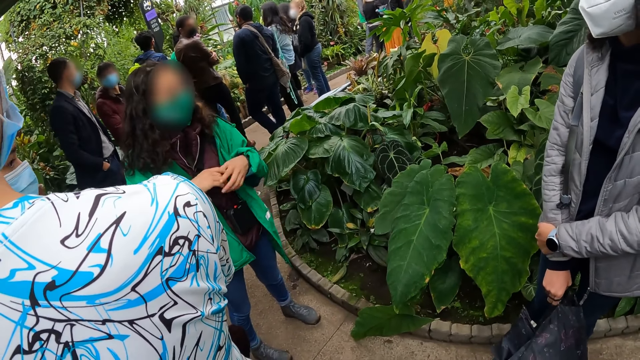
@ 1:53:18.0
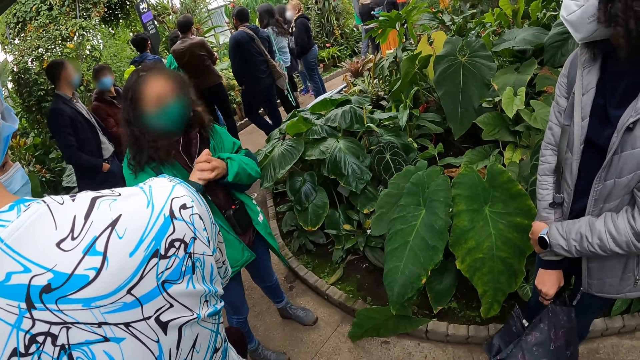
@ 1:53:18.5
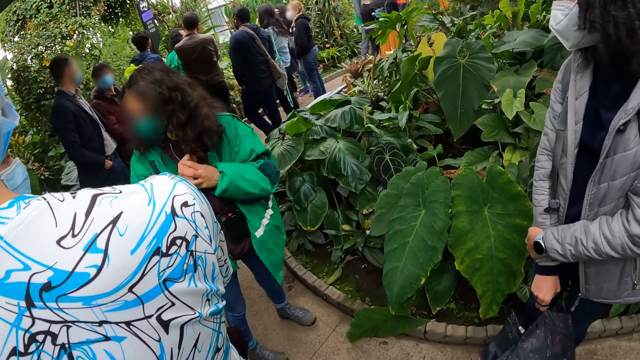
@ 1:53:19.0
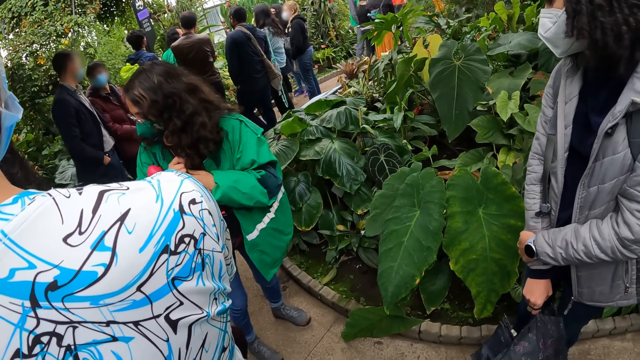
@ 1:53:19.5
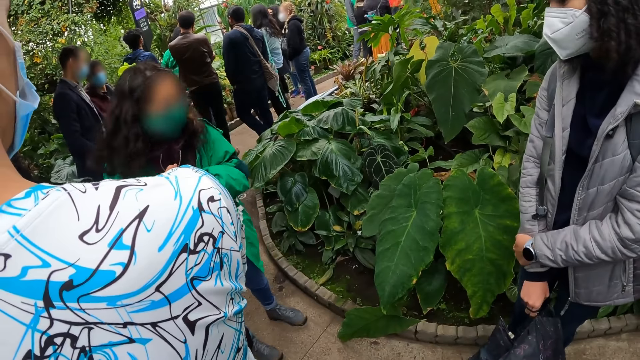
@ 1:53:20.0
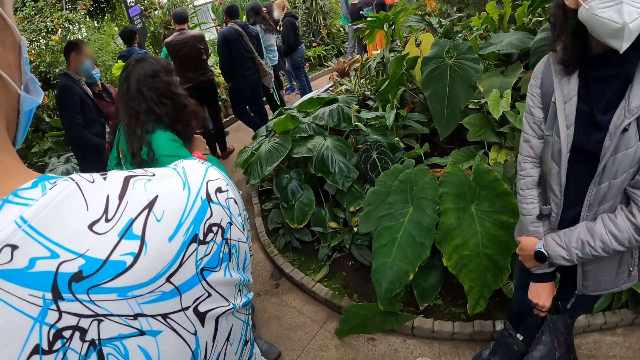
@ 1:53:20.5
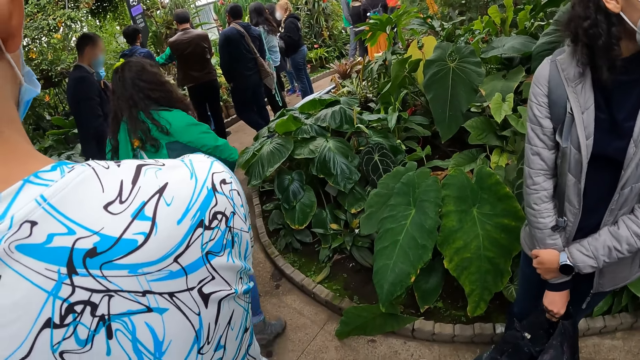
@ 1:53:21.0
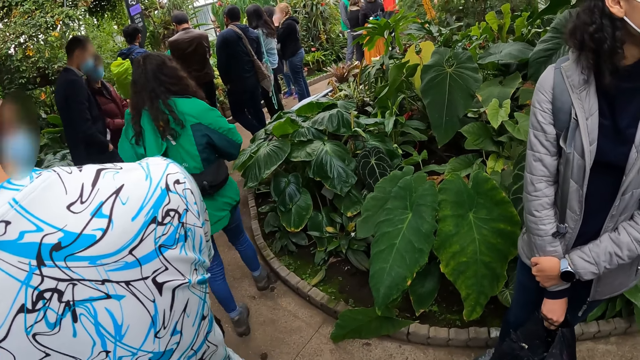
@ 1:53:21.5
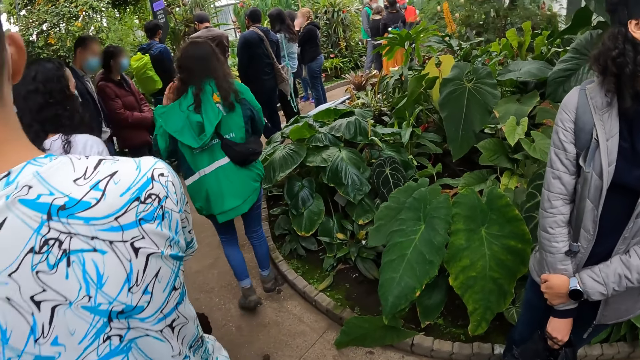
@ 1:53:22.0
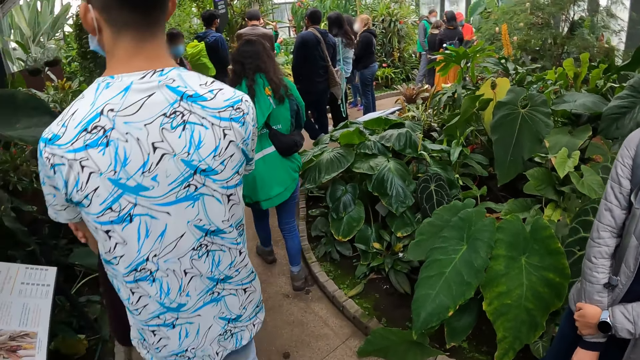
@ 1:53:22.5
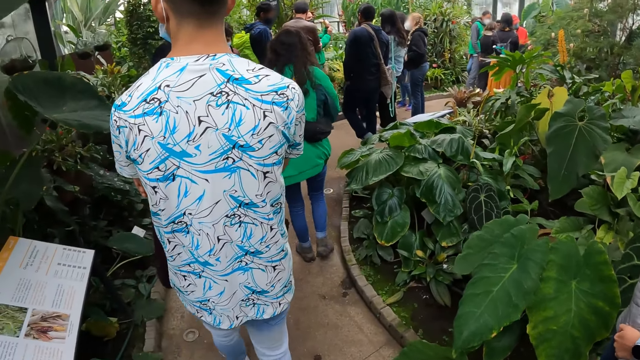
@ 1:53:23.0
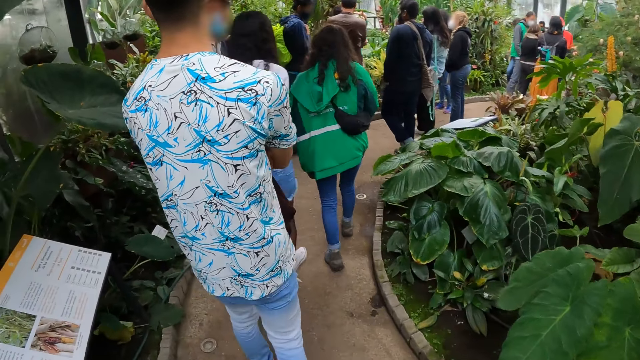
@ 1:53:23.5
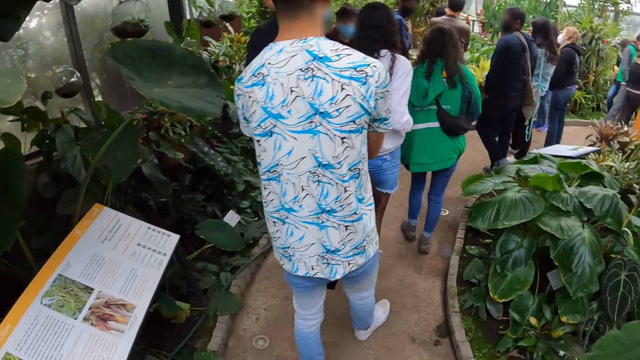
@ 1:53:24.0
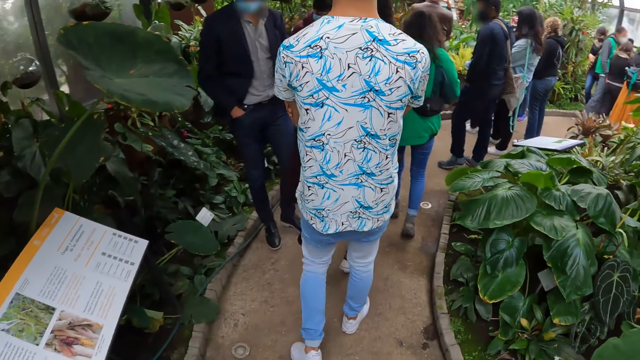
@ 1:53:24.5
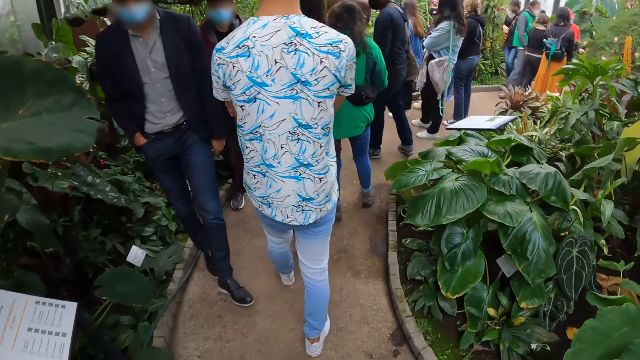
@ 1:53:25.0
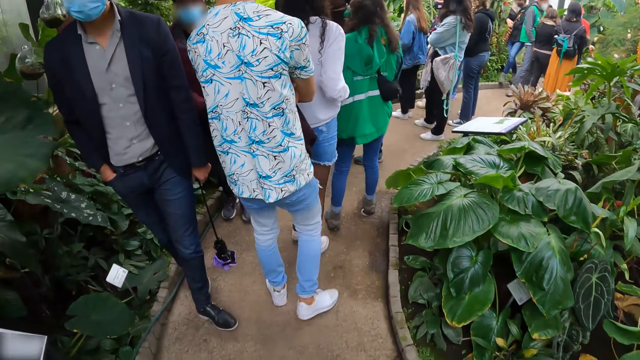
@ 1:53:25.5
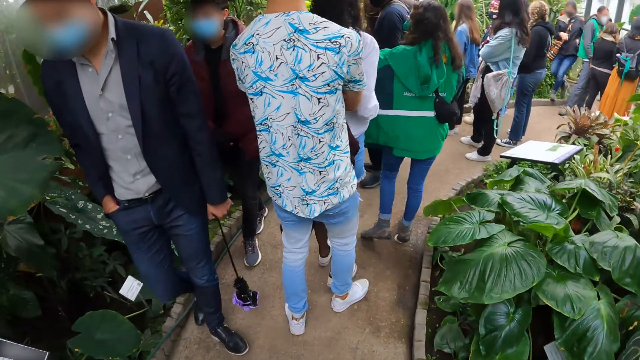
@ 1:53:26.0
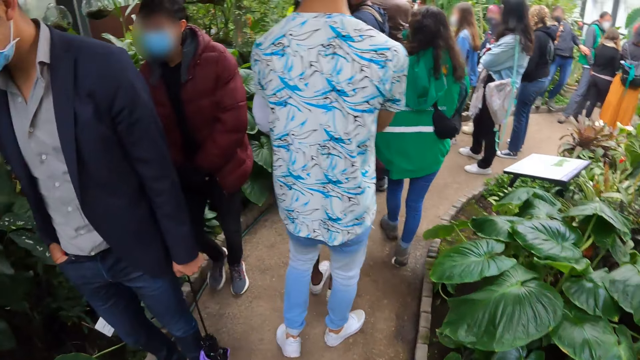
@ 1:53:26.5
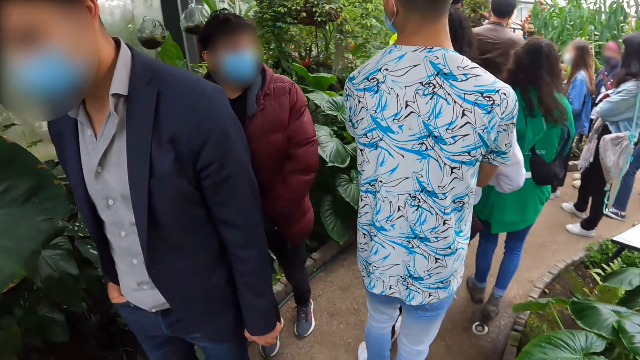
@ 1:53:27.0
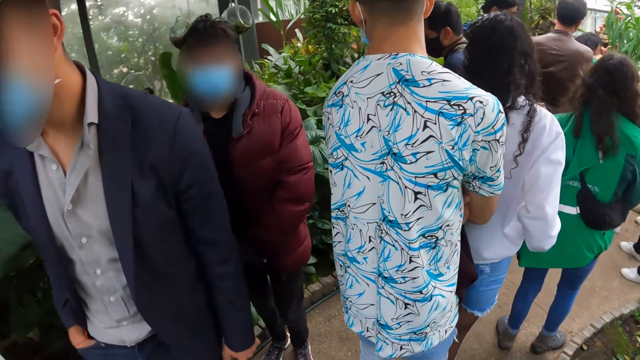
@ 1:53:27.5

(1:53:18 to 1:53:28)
A docent walks on the path. The camera wearer walks on the path.

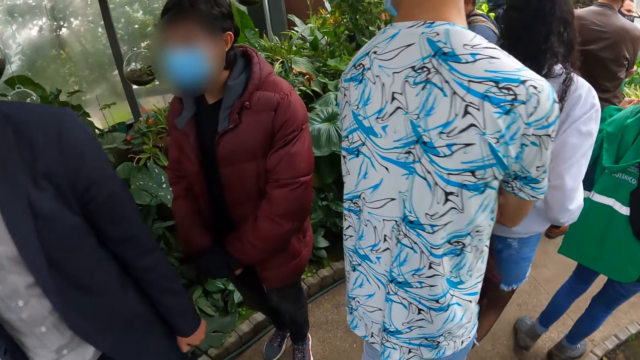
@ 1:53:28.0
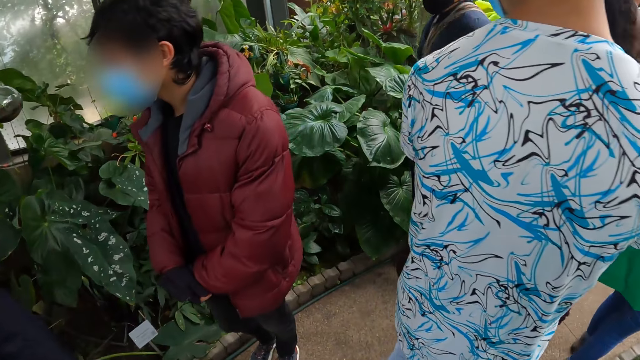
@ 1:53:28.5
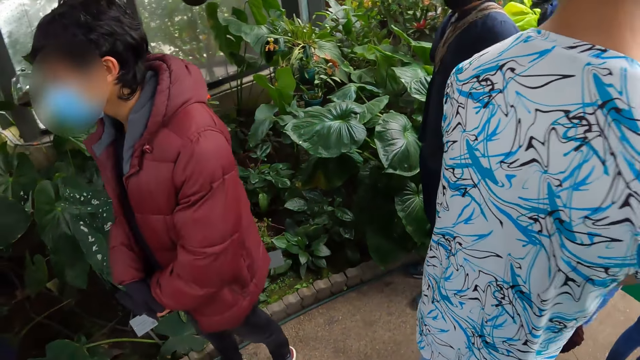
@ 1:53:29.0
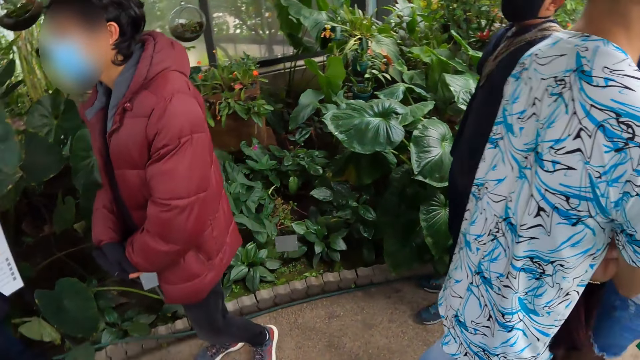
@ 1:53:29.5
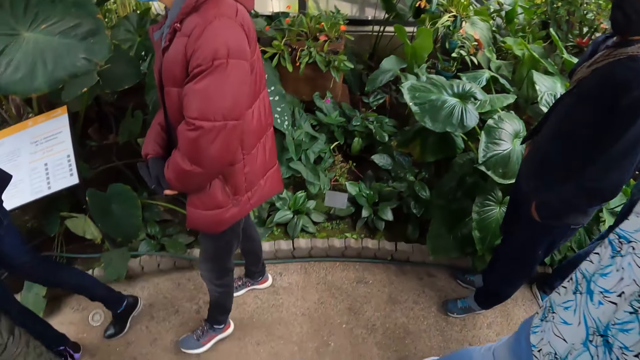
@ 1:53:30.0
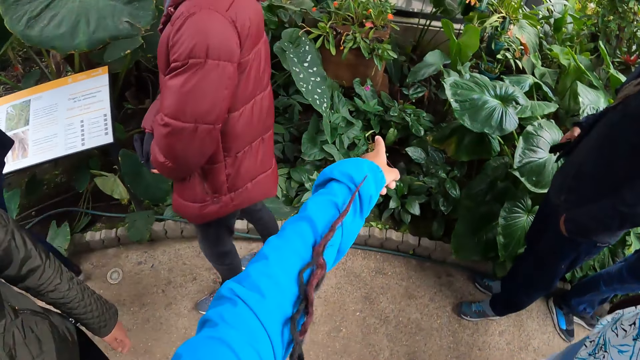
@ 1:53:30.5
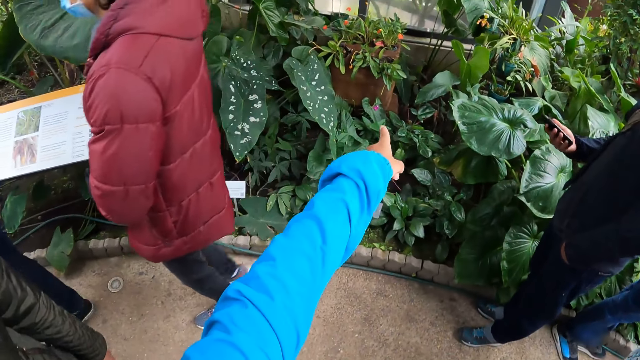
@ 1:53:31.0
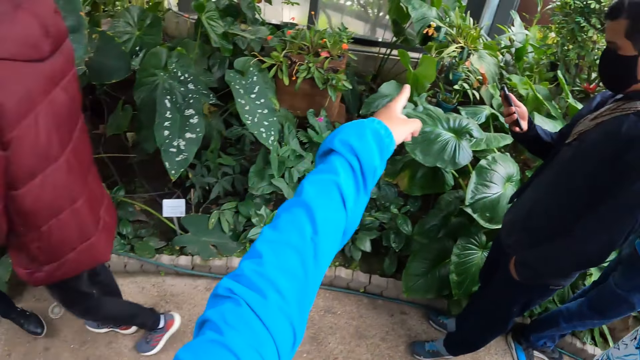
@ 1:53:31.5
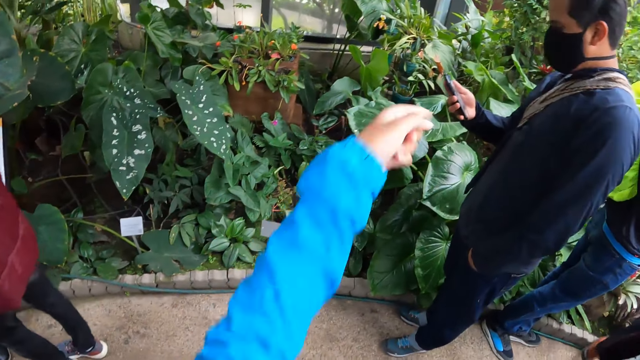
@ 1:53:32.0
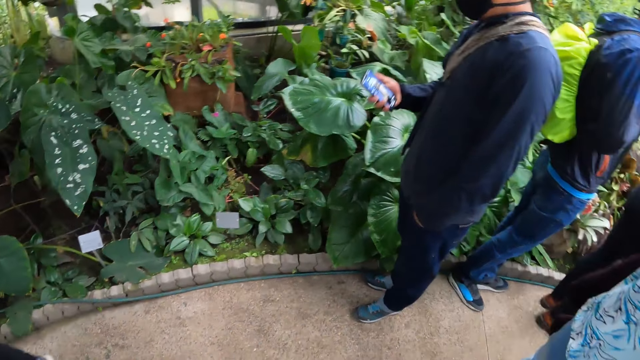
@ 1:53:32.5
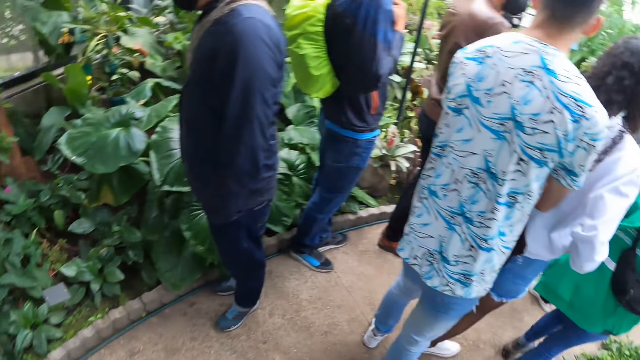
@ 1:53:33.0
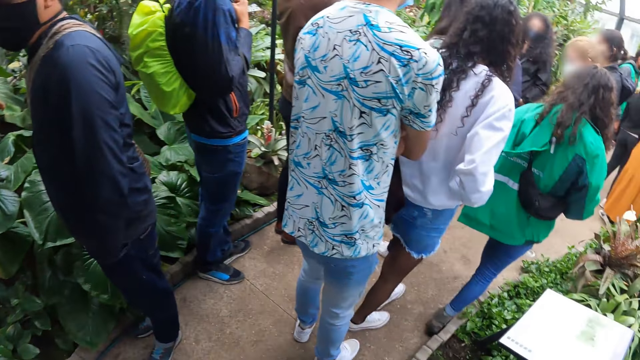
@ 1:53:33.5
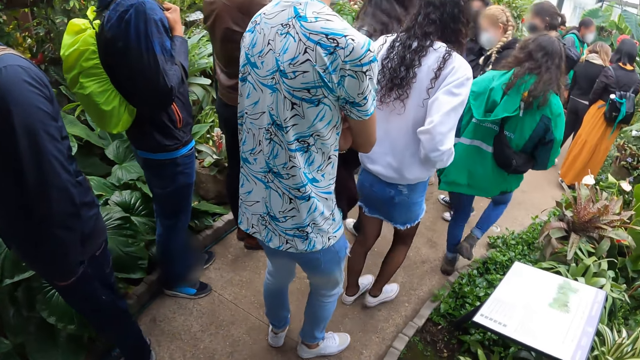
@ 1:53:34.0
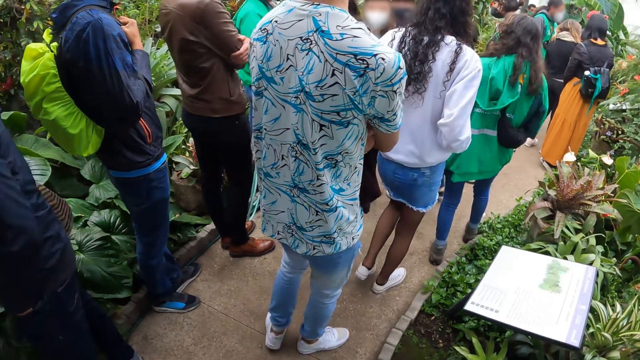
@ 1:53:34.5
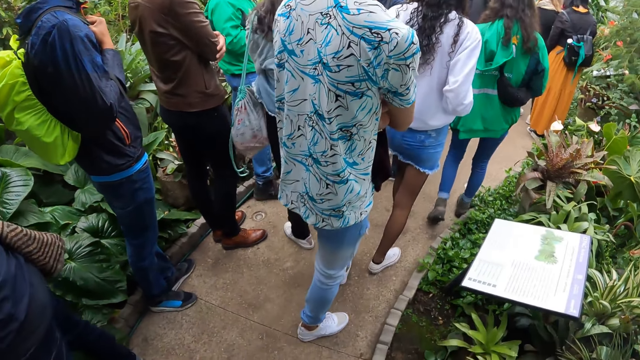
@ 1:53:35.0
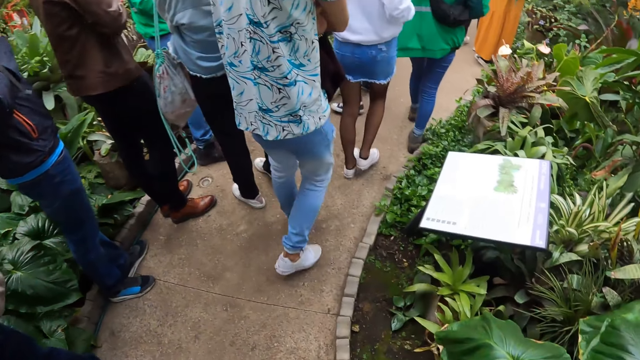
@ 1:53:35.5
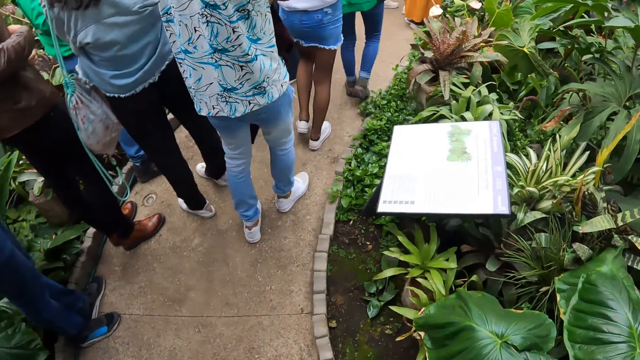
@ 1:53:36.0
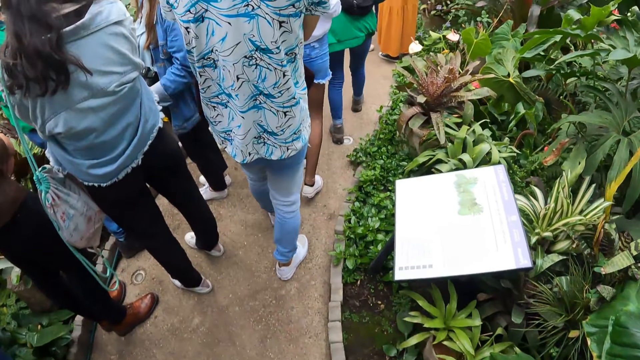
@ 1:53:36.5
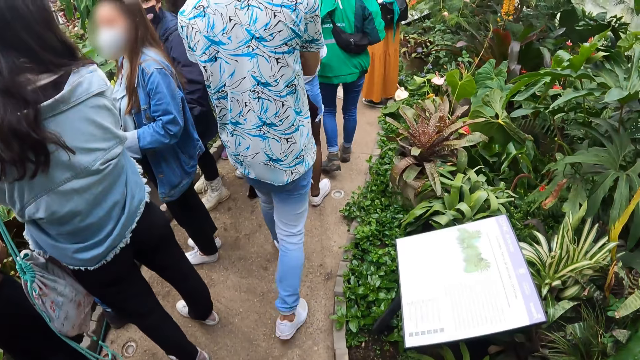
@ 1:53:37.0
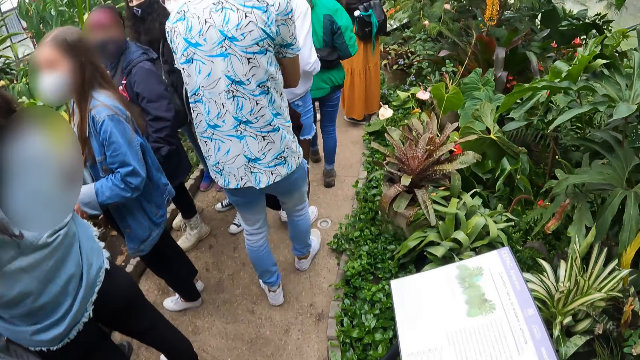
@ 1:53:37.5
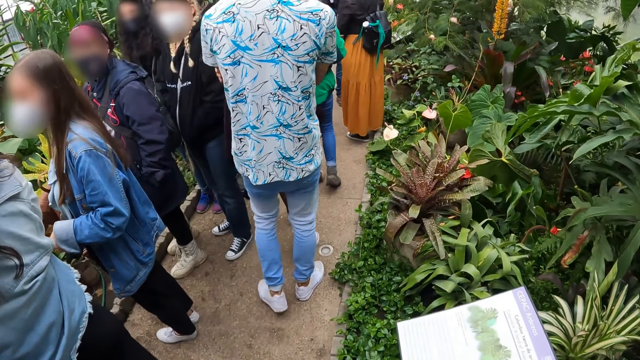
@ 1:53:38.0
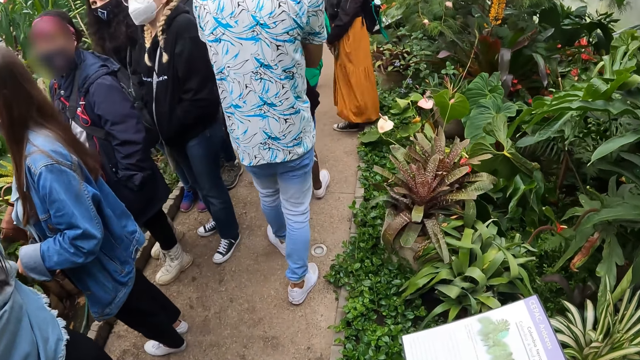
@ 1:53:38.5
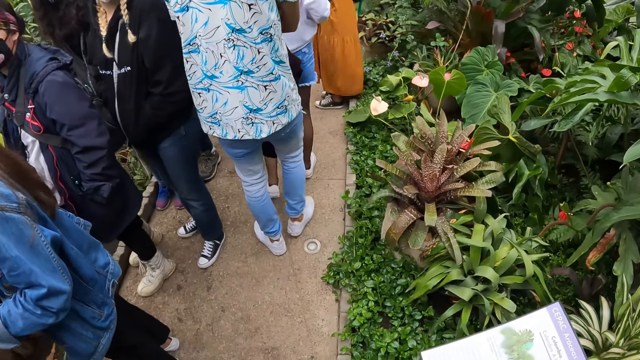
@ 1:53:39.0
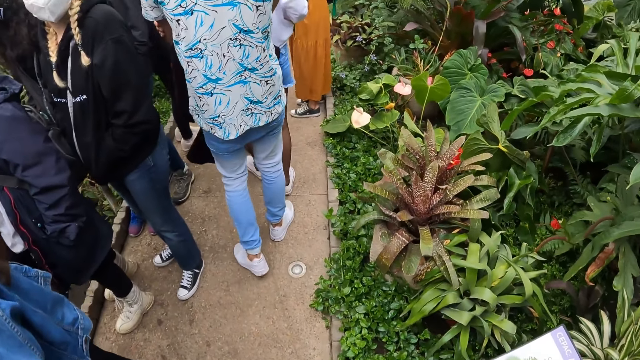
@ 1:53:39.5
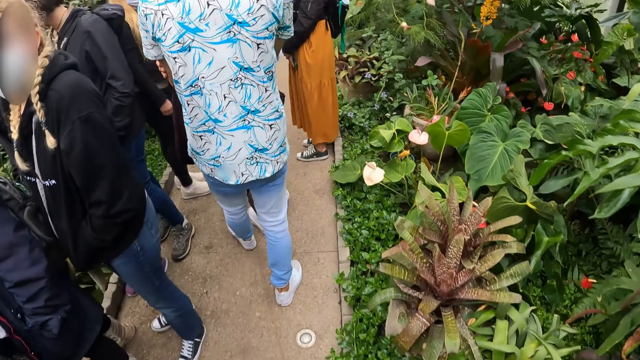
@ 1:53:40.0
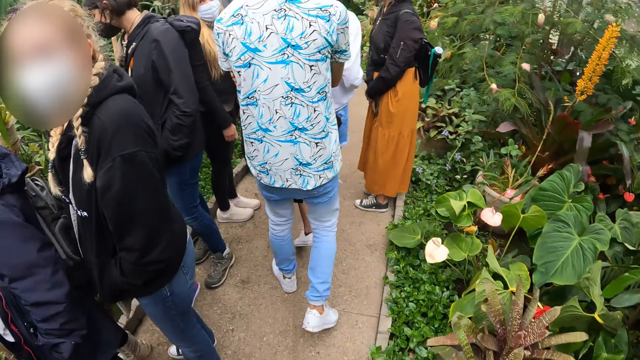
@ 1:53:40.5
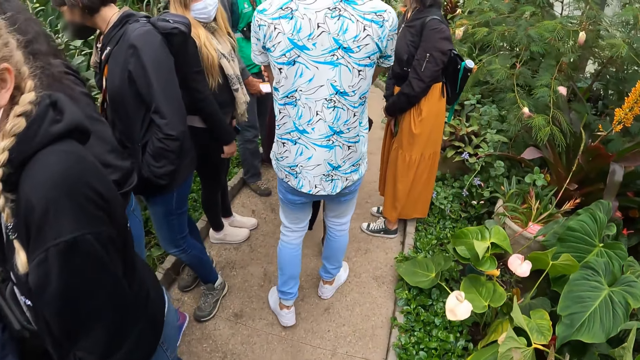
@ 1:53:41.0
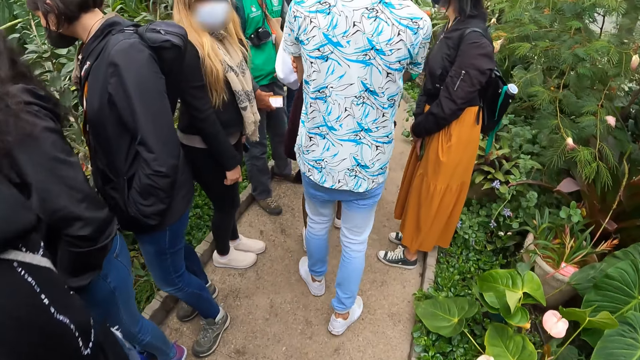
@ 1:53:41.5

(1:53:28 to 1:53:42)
The camera wearer looks around, points at the plants and walks on the path.
